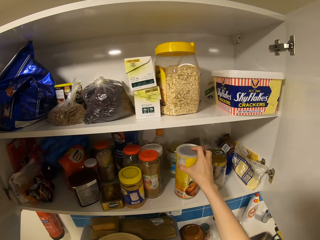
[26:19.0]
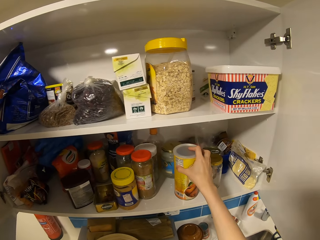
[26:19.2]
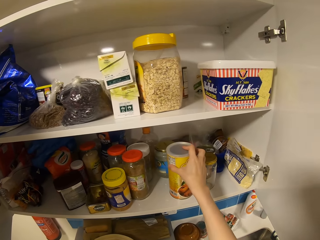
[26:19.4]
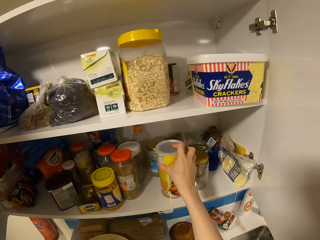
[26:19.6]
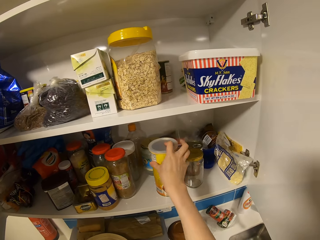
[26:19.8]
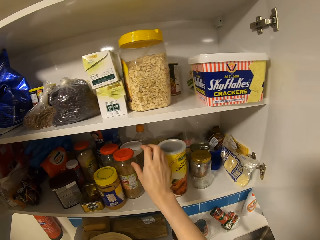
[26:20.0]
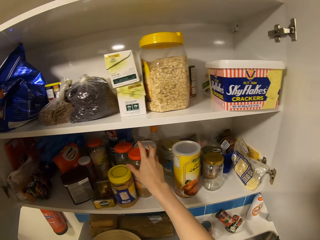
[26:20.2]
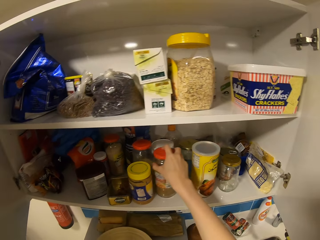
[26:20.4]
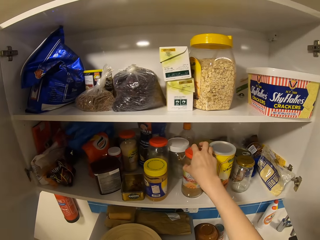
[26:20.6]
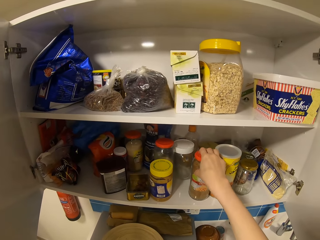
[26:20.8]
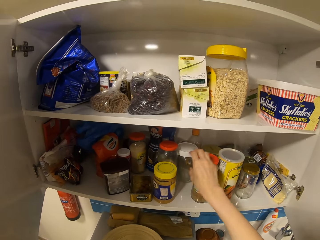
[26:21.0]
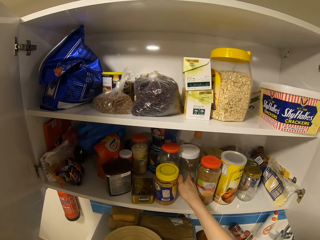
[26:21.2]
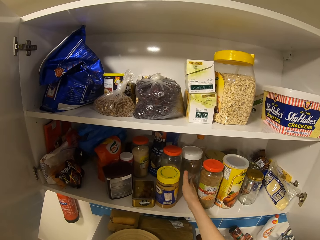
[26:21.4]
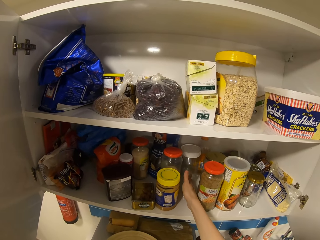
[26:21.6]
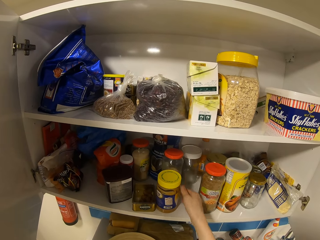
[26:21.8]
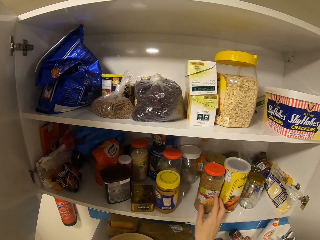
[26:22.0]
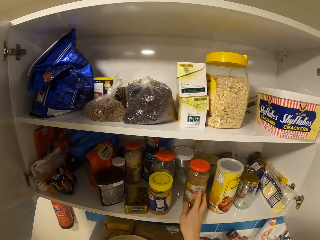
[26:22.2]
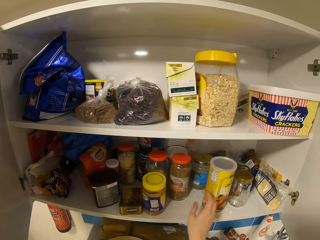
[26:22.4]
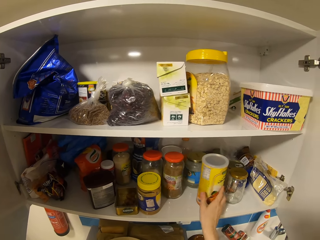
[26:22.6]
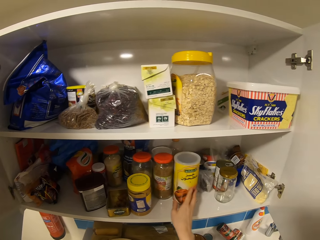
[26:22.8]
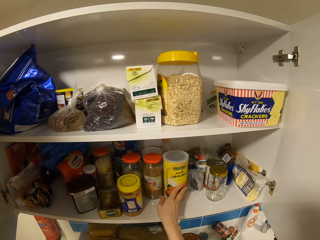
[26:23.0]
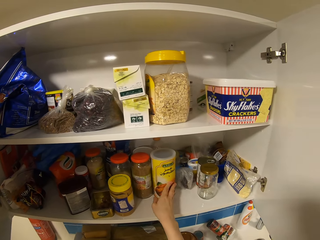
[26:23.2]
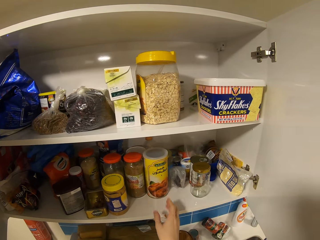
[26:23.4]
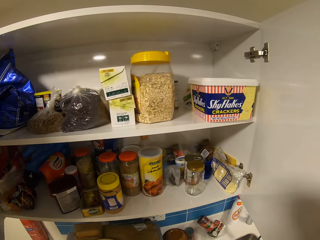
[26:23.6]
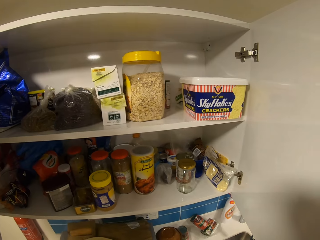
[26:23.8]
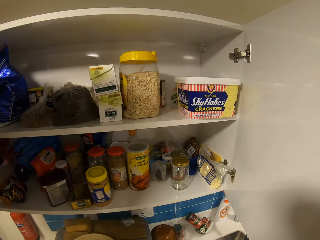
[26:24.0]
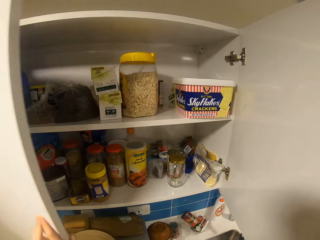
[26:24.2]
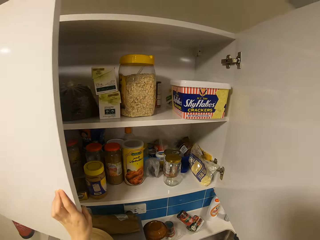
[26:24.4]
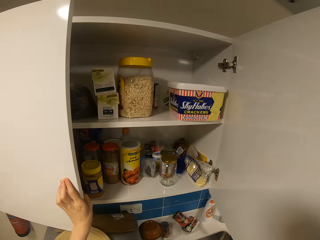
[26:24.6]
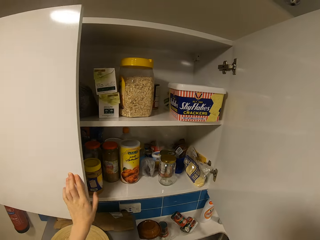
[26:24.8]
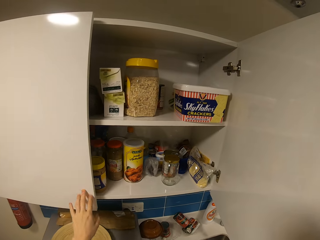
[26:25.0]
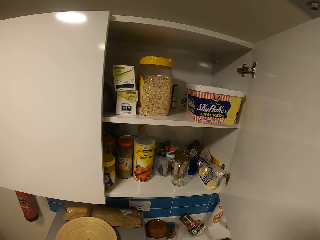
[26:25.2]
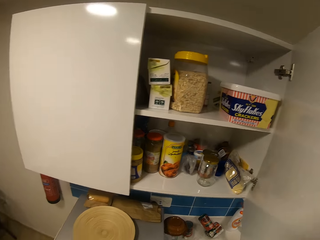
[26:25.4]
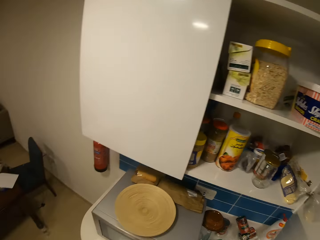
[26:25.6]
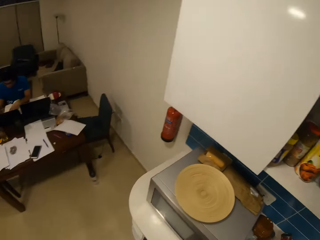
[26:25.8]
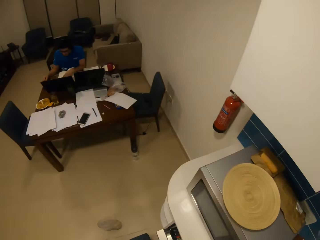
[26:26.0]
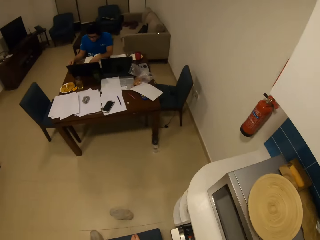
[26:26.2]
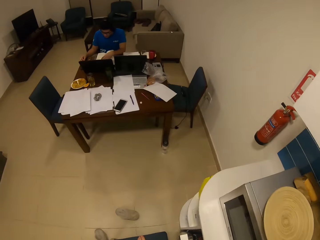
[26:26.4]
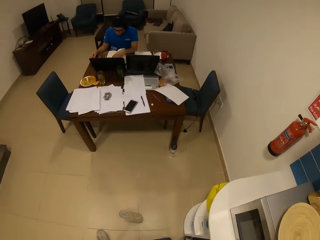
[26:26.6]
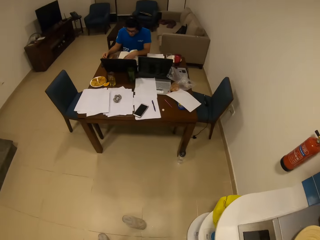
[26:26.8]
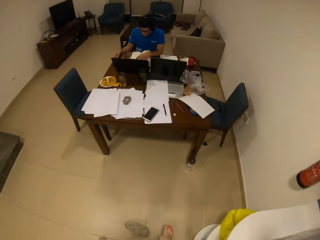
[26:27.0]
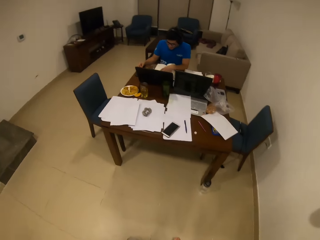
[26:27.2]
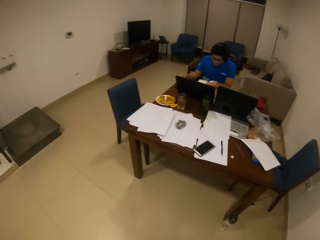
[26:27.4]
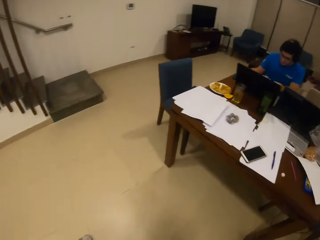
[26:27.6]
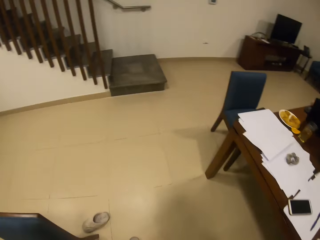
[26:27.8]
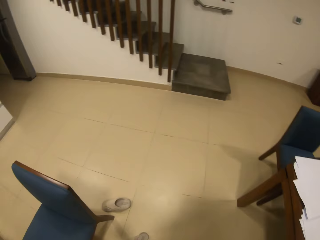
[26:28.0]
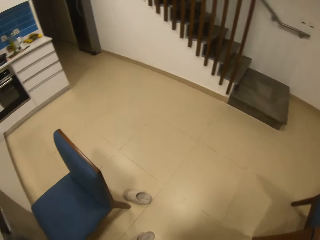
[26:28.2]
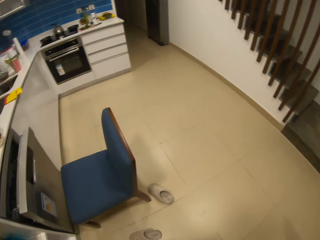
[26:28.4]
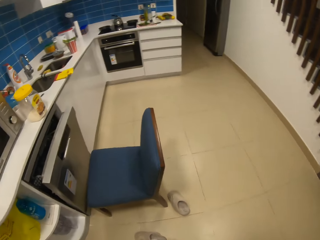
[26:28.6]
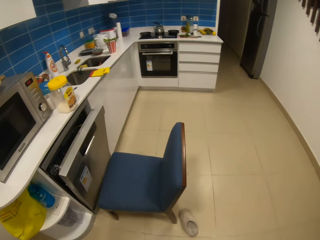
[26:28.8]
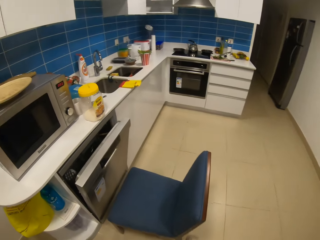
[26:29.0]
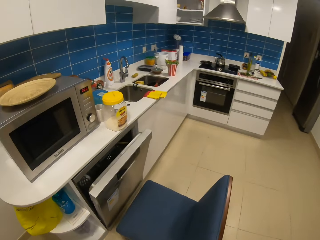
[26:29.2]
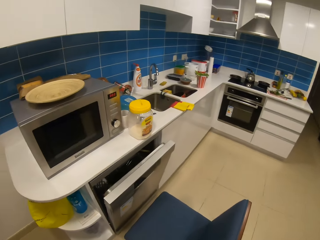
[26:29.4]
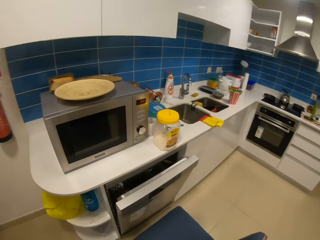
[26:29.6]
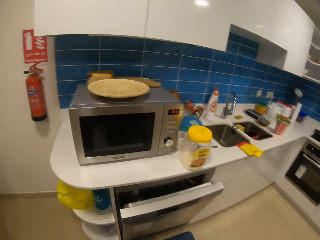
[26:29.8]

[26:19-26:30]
The camera wearer moves the plastic tin in the shelf. They move the bottle containers in the shelf. They move the container in the shelf repeatedly. They move the plastic tin. They close the kitchen cabinet doors. They turn around. They walk across the house.

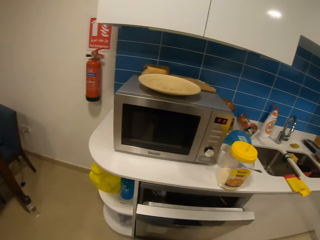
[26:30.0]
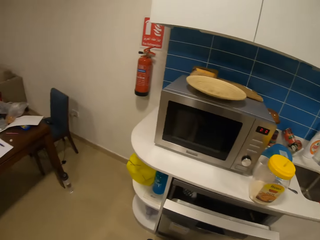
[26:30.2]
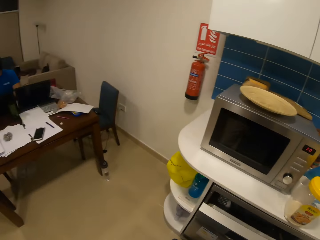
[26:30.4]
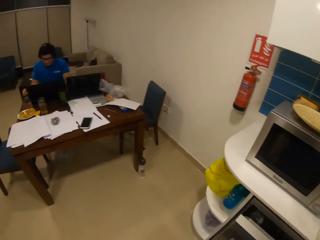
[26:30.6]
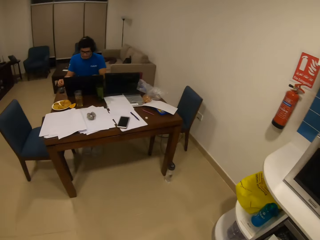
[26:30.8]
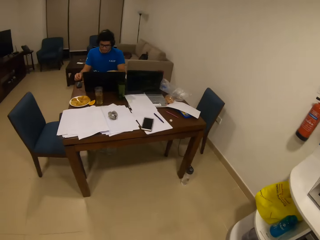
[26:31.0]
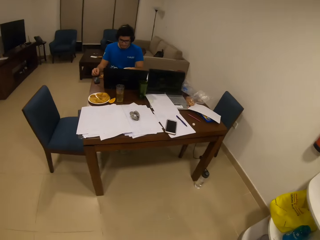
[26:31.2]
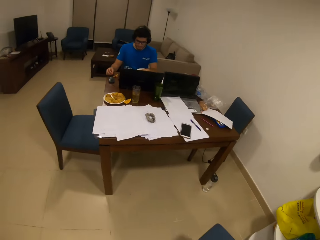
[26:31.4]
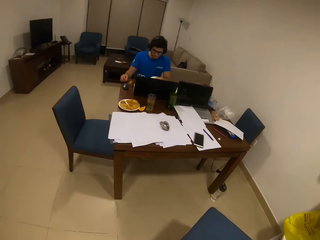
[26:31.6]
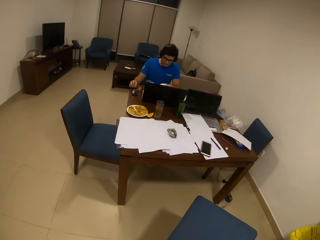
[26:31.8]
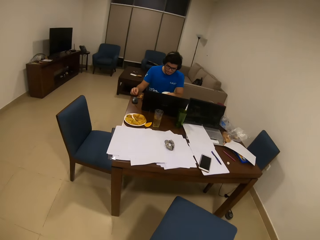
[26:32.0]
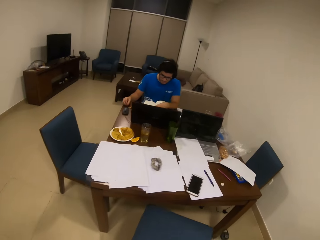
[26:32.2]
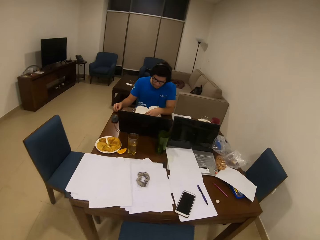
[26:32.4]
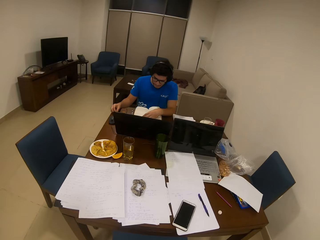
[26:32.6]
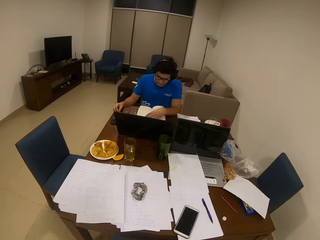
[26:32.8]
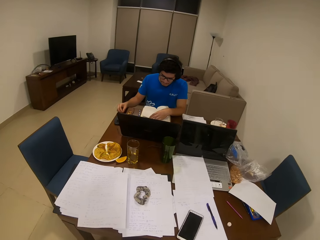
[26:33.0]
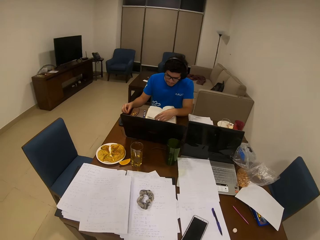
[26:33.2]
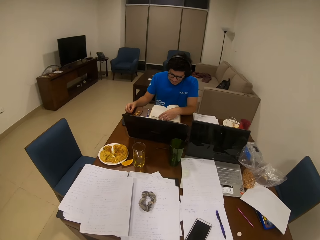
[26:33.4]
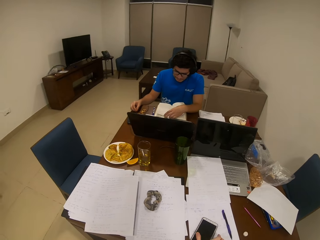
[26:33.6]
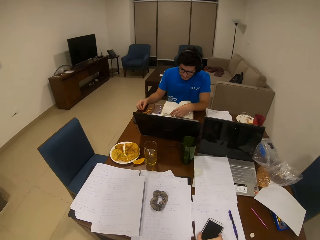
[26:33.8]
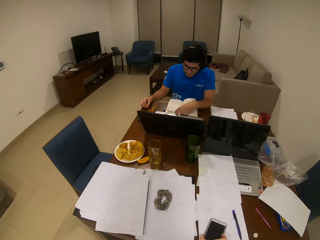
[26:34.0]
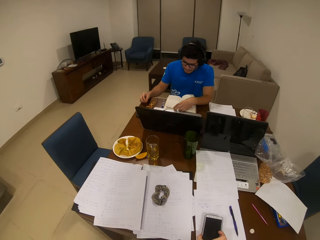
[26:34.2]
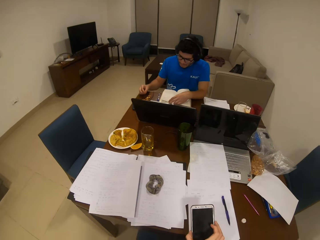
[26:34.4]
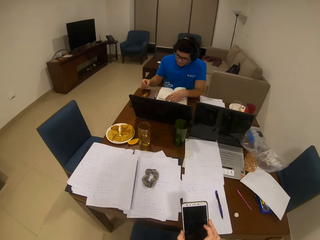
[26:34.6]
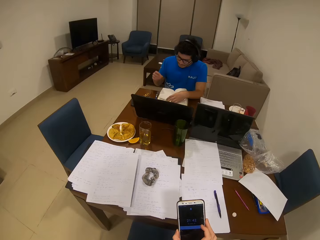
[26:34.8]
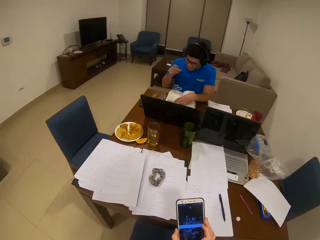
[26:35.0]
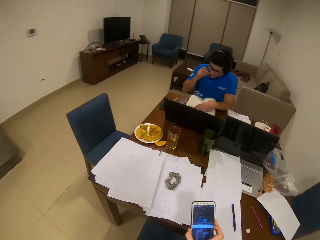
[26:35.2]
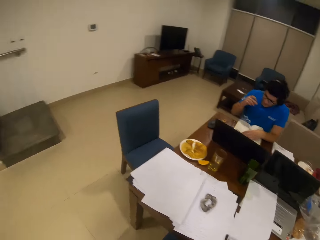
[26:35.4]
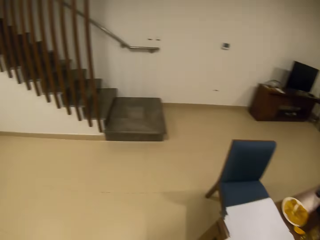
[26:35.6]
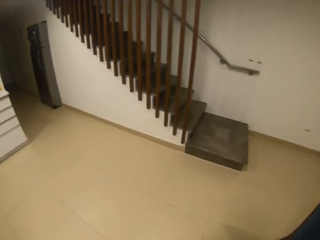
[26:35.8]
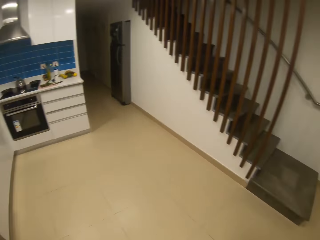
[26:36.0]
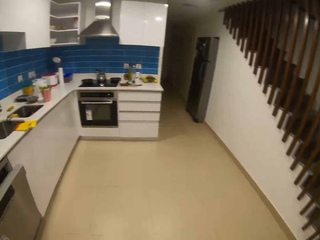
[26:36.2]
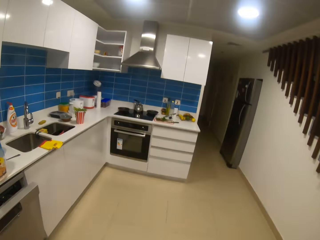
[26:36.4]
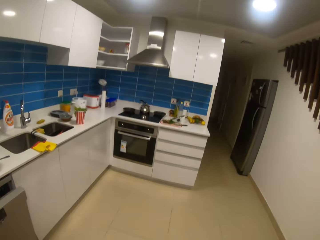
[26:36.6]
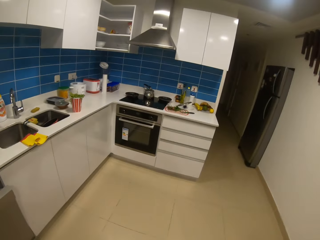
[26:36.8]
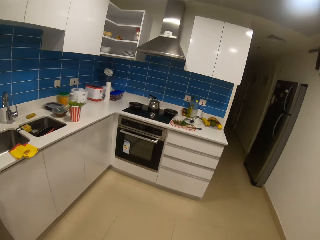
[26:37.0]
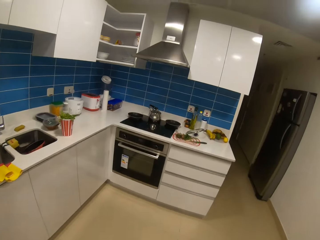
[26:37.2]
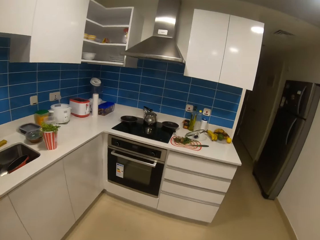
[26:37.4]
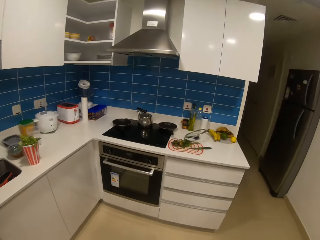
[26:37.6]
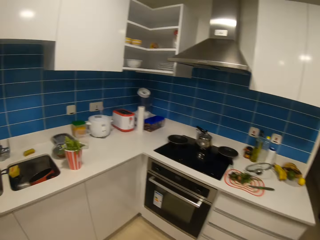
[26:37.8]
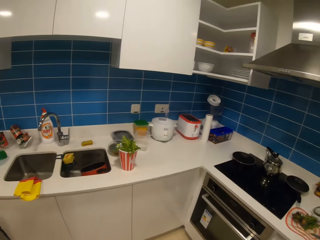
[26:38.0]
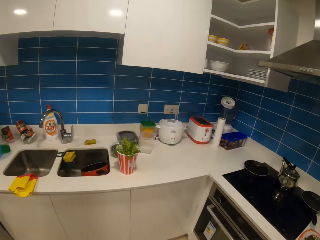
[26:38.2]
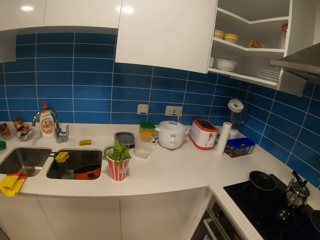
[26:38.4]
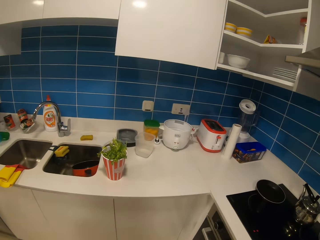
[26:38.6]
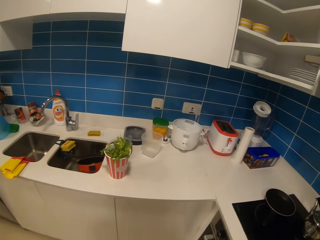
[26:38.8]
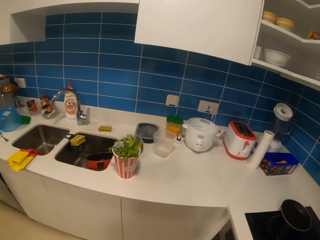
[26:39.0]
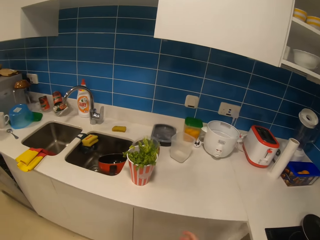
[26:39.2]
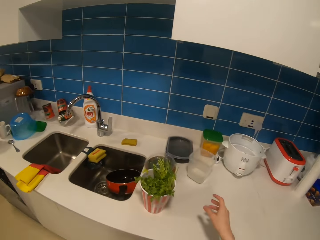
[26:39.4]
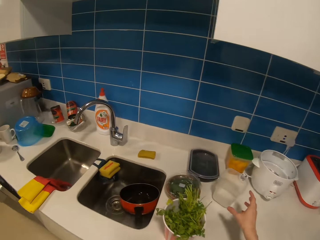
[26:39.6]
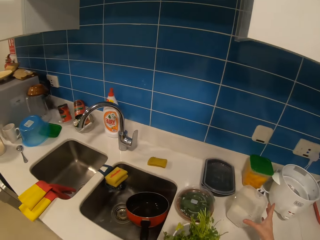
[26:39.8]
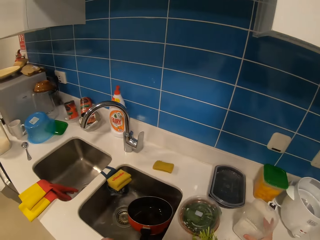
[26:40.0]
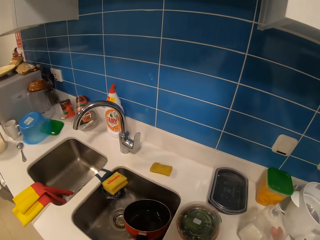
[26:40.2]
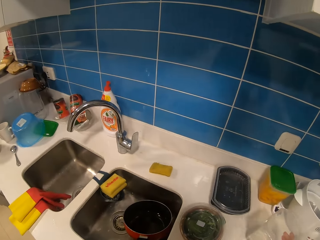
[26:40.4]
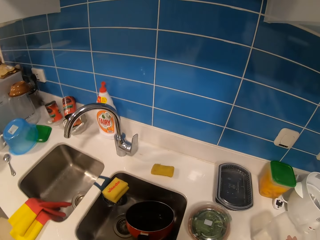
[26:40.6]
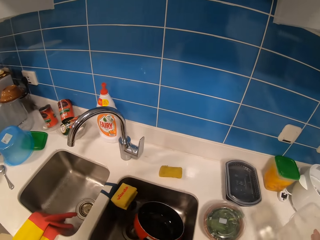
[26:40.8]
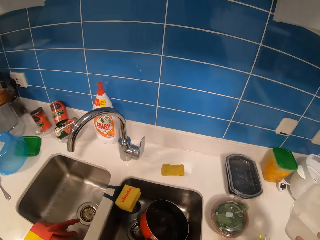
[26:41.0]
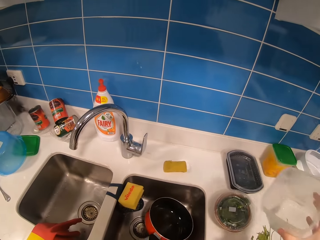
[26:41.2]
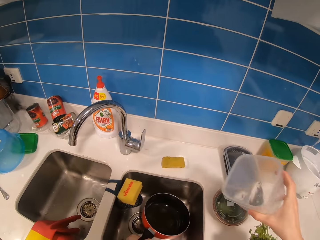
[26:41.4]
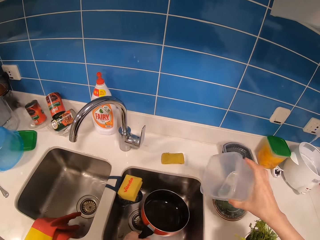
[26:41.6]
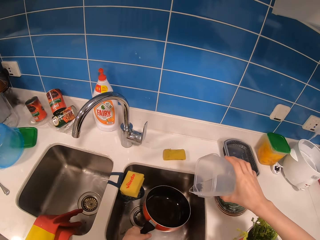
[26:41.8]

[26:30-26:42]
The camera wearer pushes the chair to the table. They pick up the phone. They turn around. They walk across the house to the kitchen. They pick up a plastic container from the kitchen counter.
